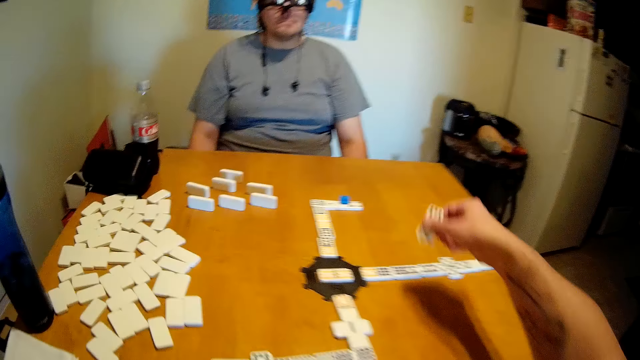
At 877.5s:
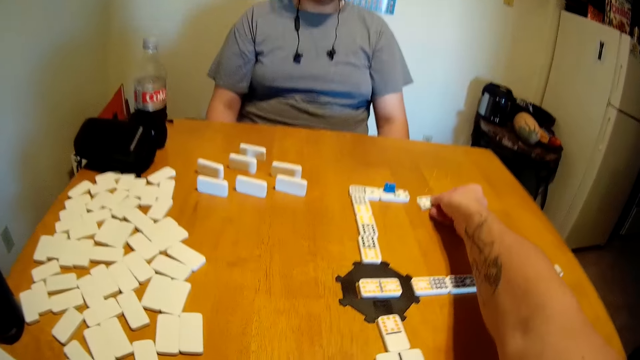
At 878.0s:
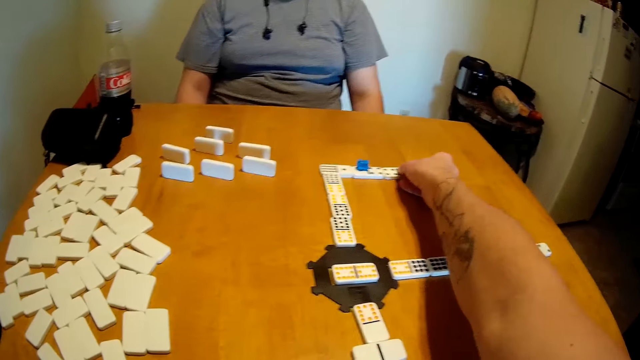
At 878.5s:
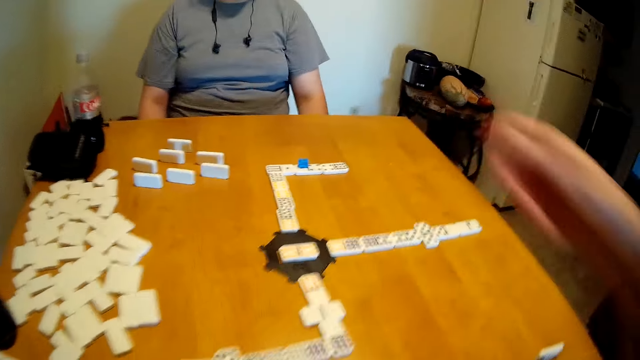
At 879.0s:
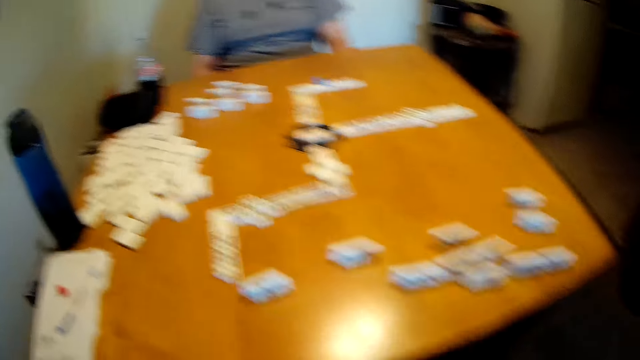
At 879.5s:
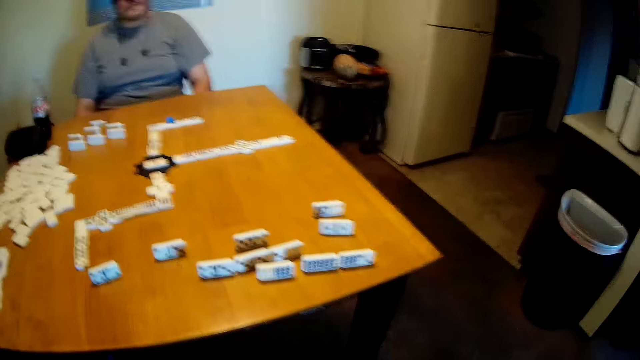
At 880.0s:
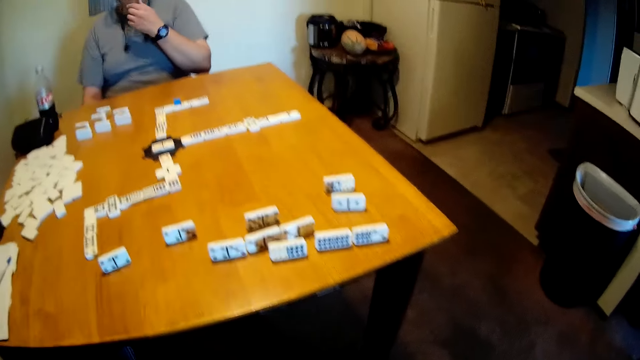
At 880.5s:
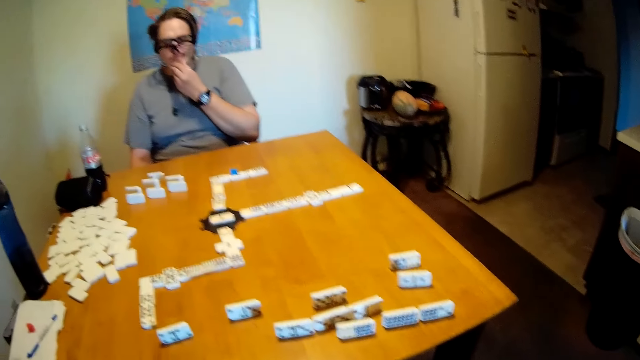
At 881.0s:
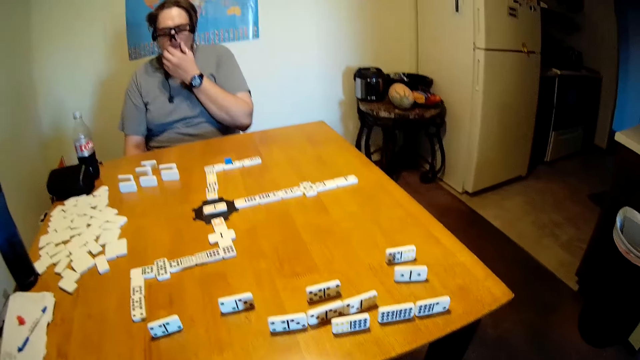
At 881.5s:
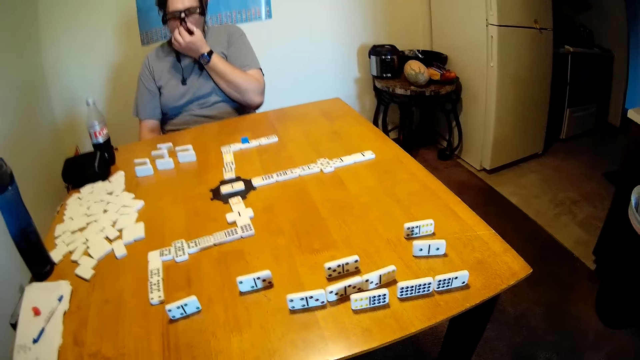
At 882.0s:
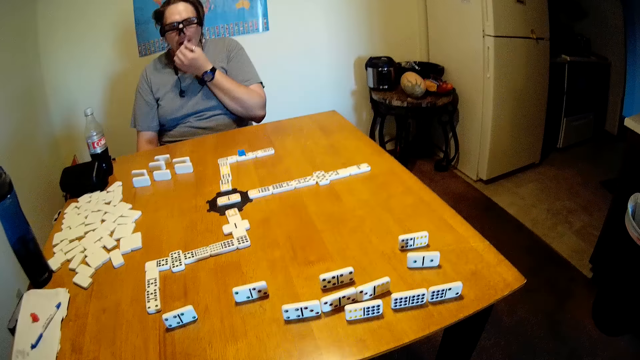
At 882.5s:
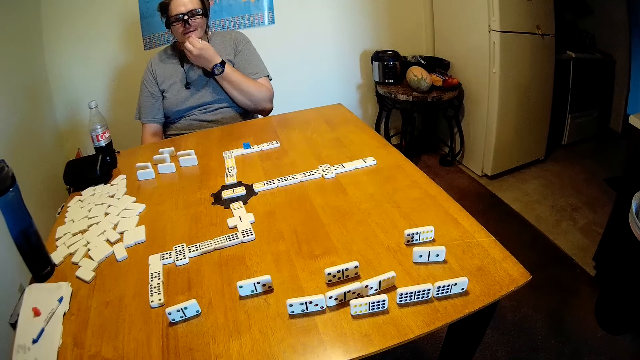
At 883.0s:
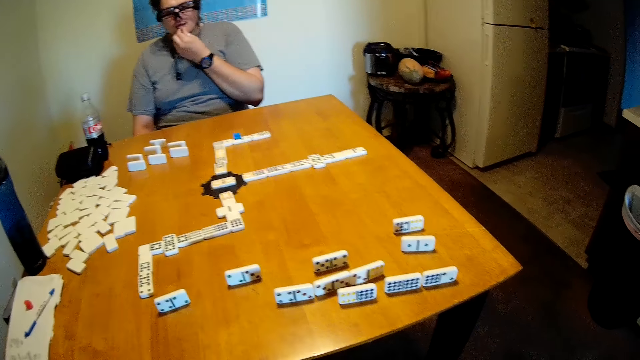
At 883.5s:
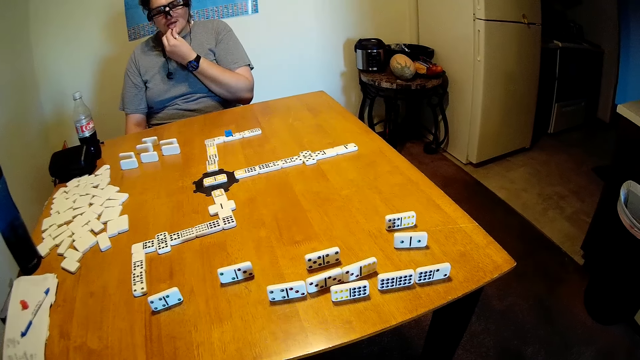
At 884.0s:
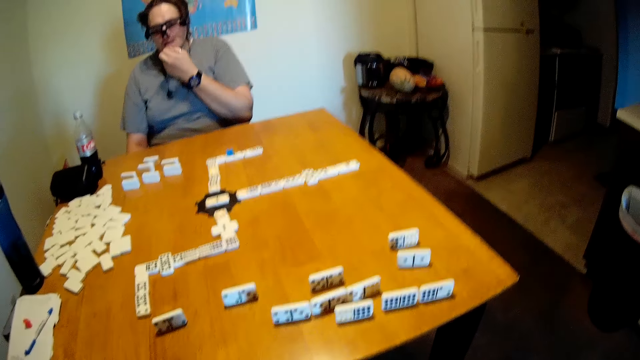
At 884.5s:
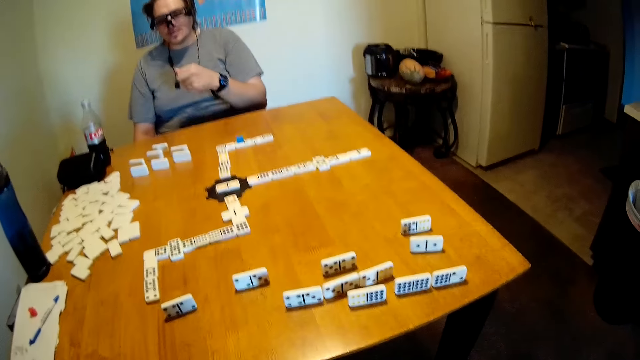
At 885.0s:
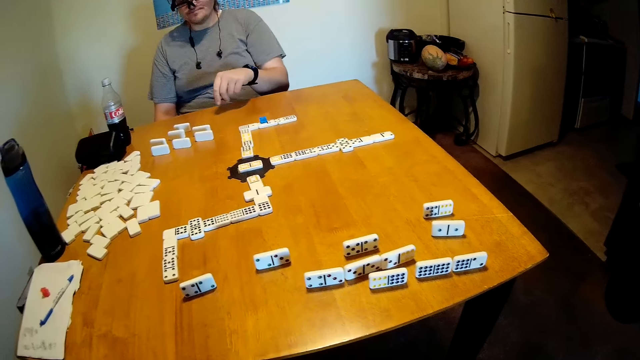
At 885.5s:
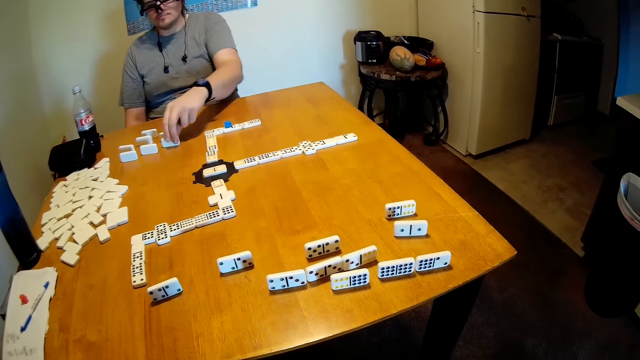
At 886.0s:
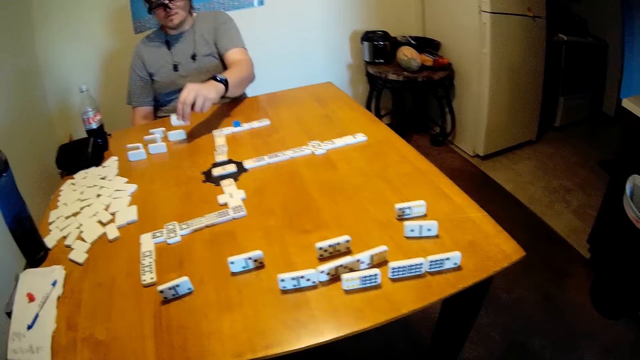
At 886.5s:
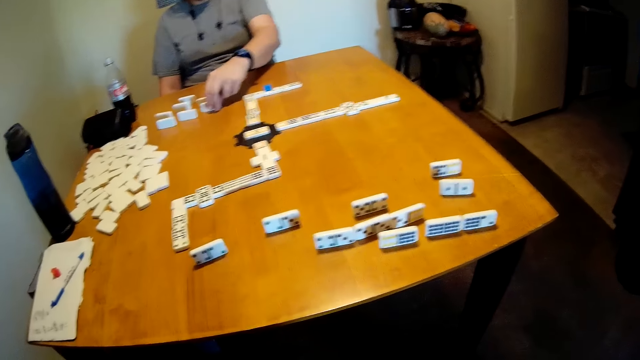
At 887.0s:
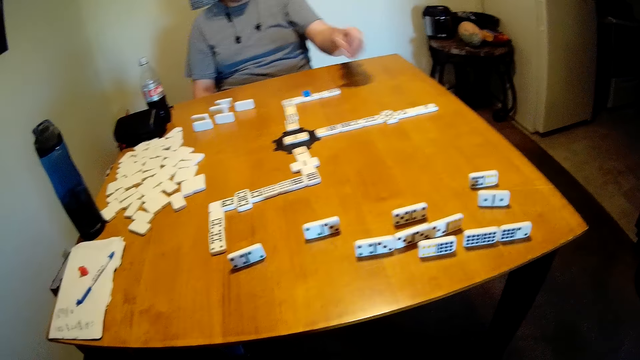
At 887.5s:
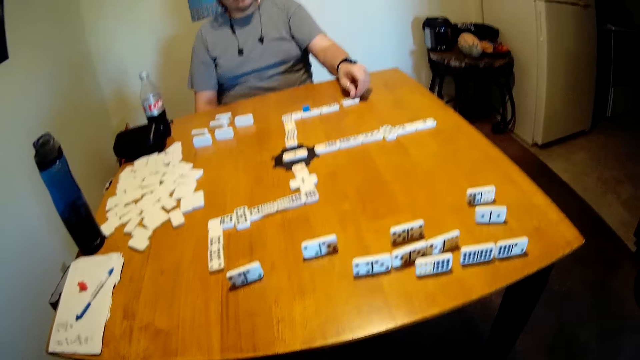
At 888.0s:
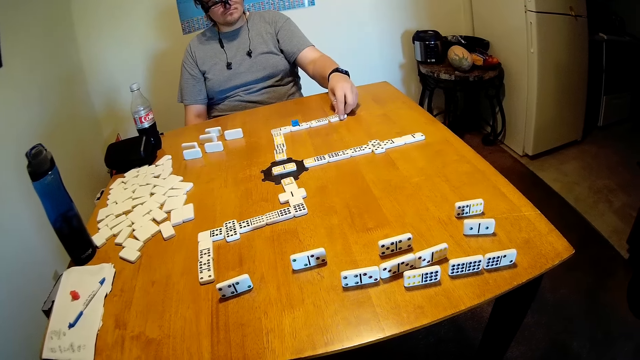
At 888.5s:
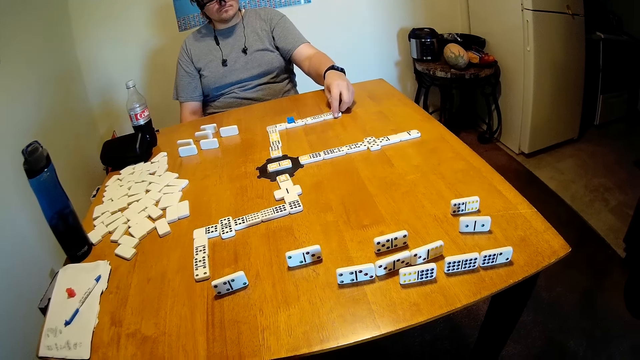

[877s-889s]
The camera wearer picks a domino on the table. They put the domino on the table. They move around. They look around. A man touches his mouth. The man touches his nose. The man touches his mouth. The man shakes his fingers. The man picks the domino on the table. The man hits the domino on the table. The man picks the domino on the table. The man puts the domino on the table.

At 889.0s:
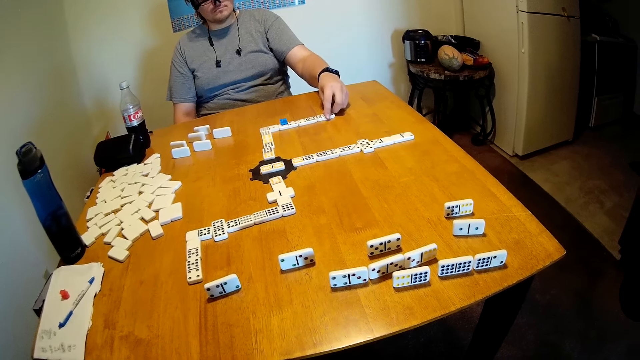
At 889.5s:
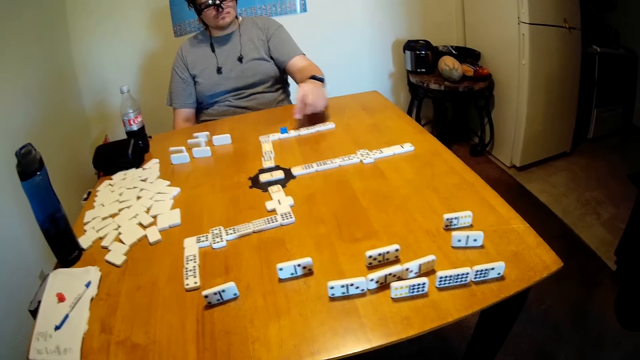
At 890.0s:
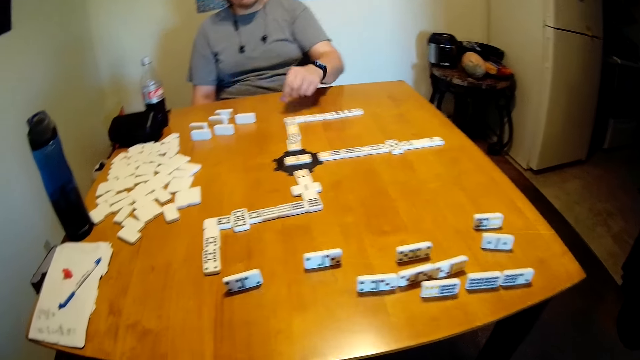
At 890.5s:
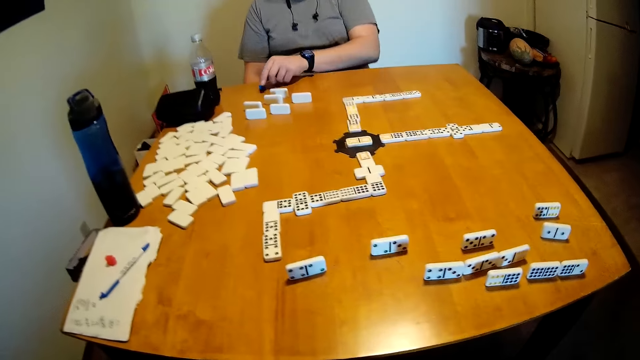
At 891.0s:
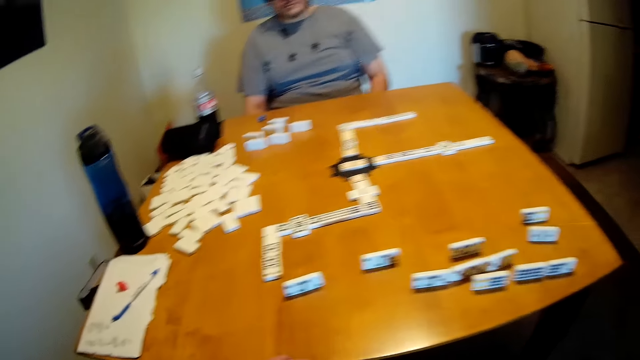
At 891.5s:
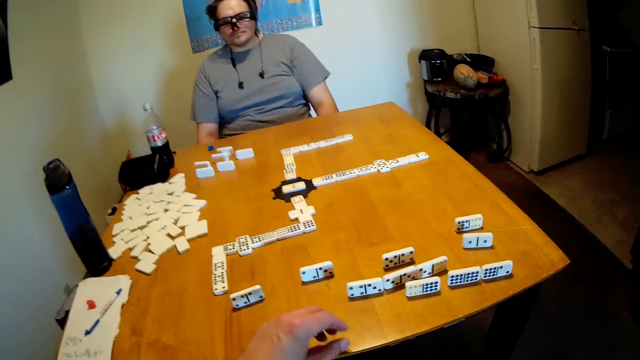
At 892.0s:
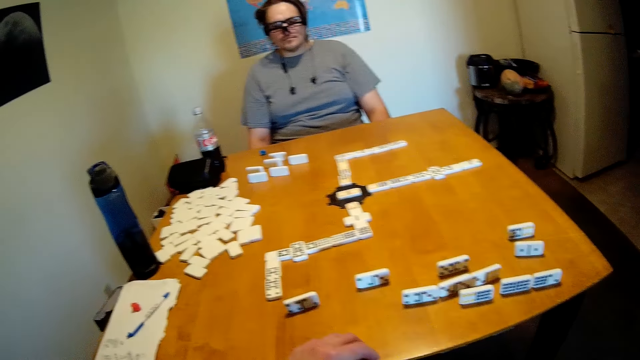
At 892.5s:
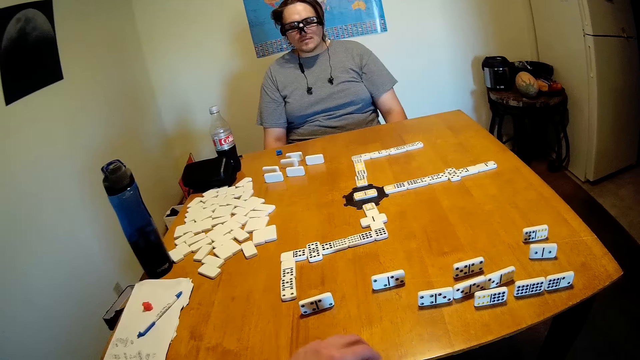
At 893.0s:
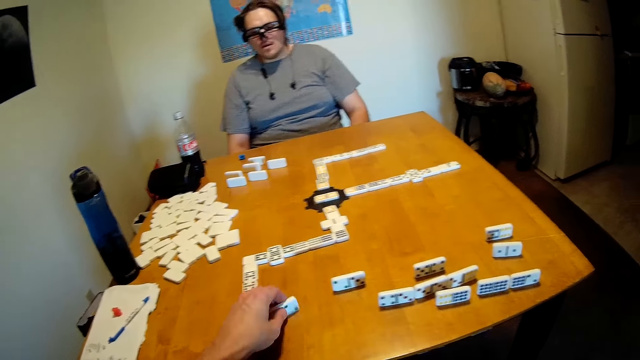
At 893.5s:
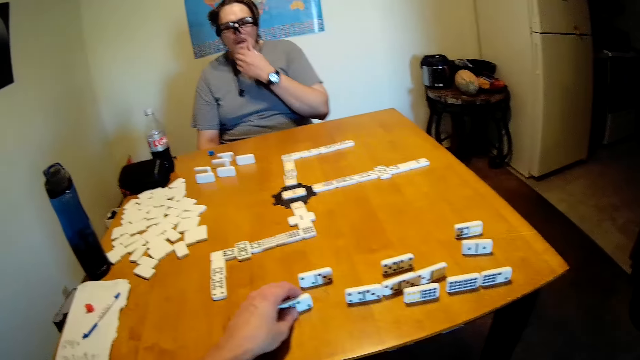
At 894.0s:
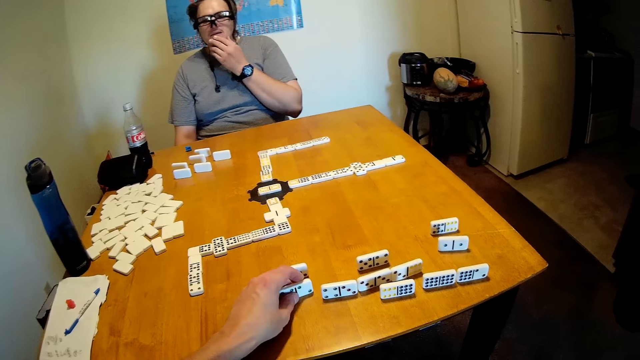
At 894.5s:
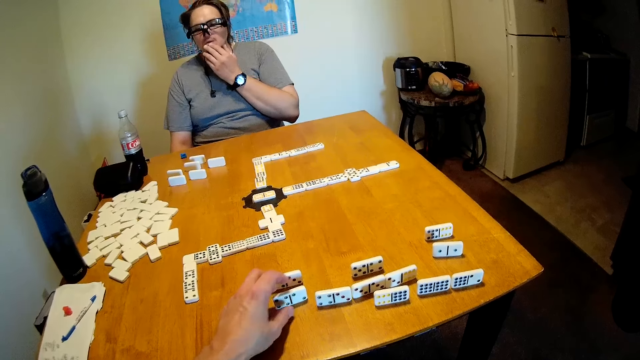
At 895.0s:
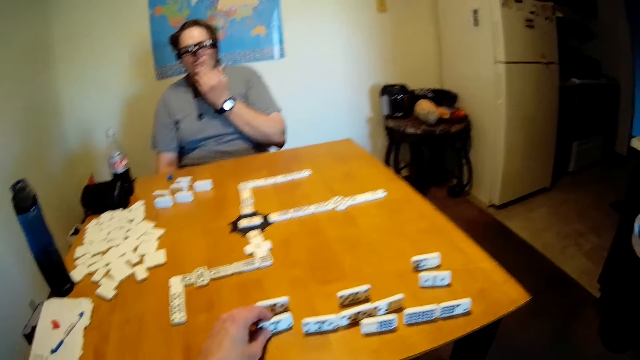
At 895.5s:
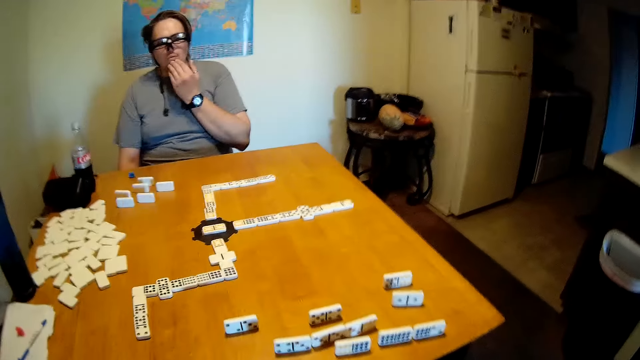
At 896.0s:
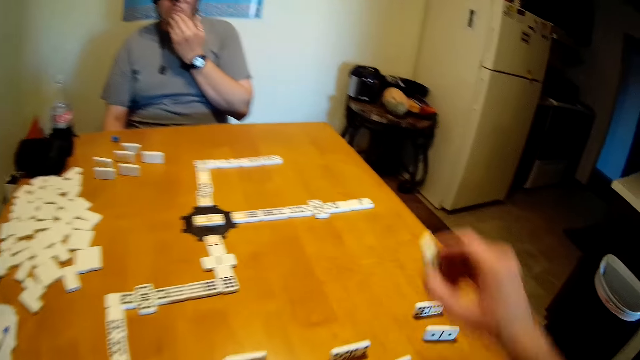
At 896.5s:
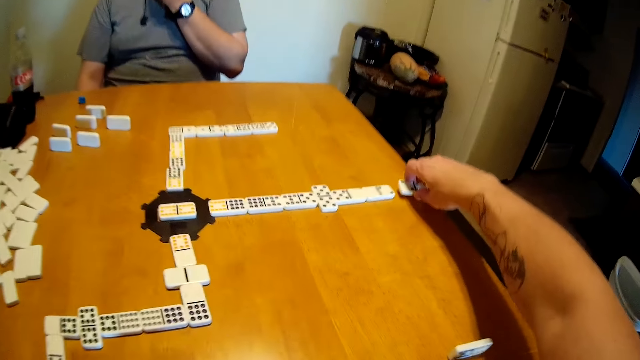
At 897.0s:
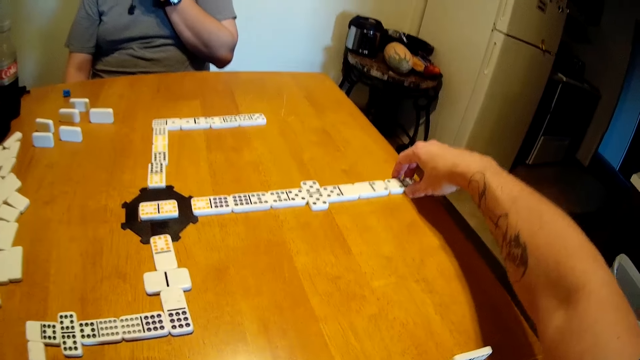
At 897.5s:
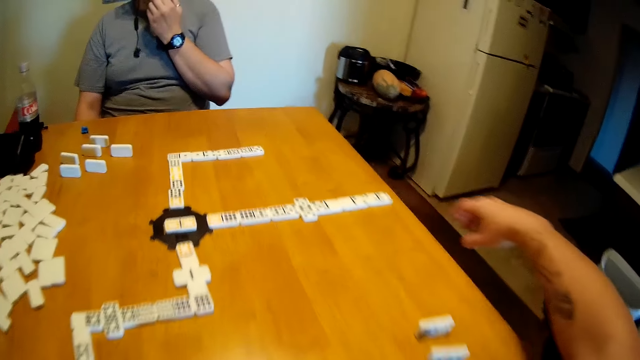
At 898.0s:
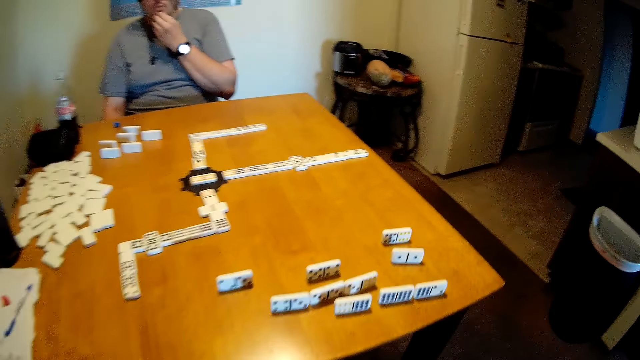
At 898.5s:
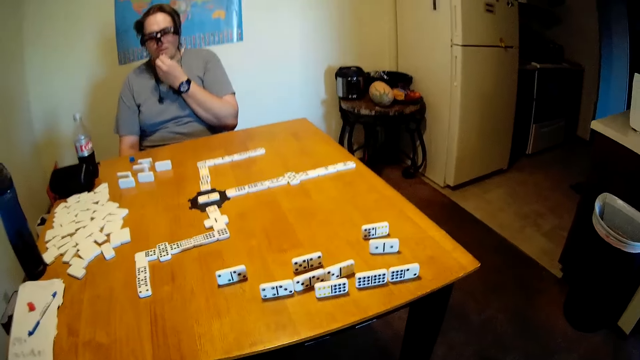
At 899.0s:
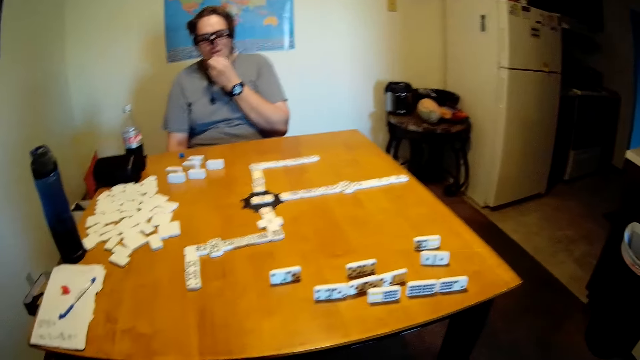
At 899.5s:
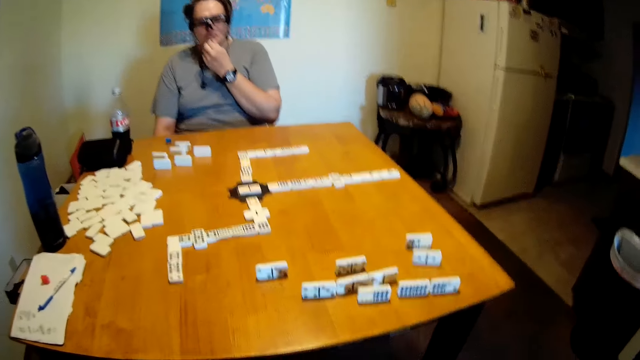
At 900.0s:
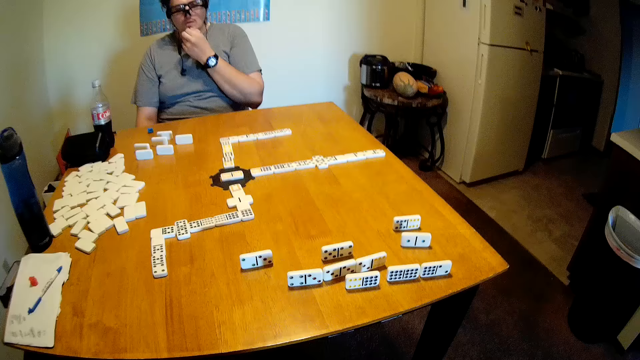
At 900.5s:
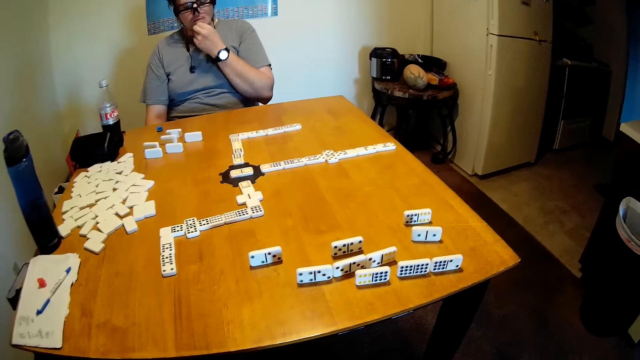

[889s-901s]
A man picks something on the domino. The man puts something on the table. The man looks around. The camera wearer puts a hand on the table. They look around. They move the domino on the table. The man touches his face. The camera wearer picks the domino on the table. They look around. They put the domino on the table. They move around. They look around.
